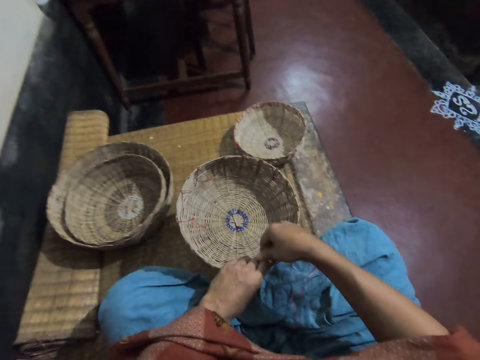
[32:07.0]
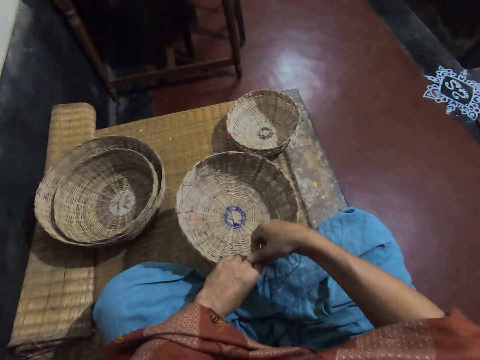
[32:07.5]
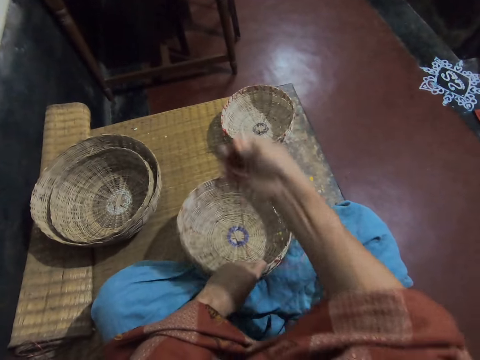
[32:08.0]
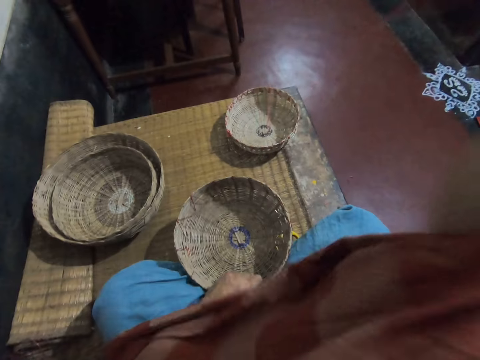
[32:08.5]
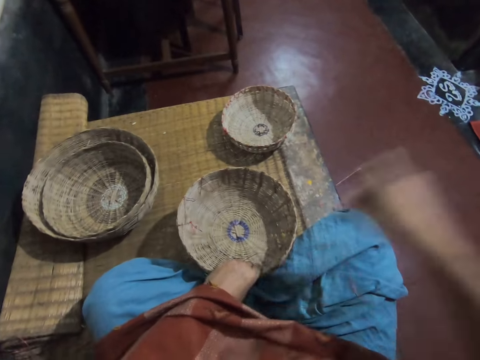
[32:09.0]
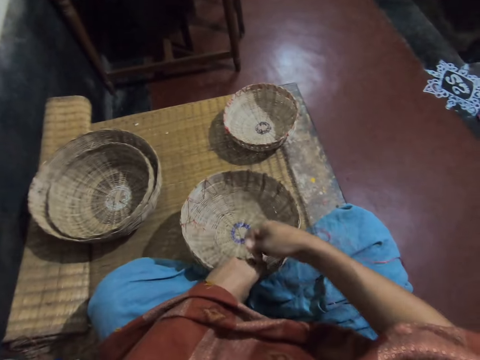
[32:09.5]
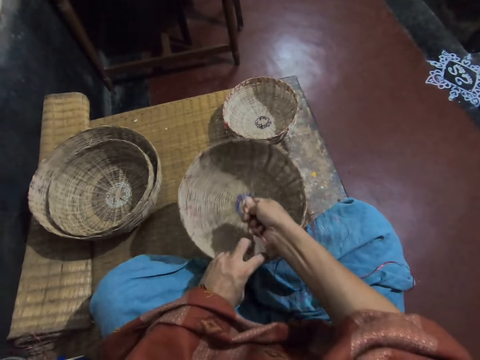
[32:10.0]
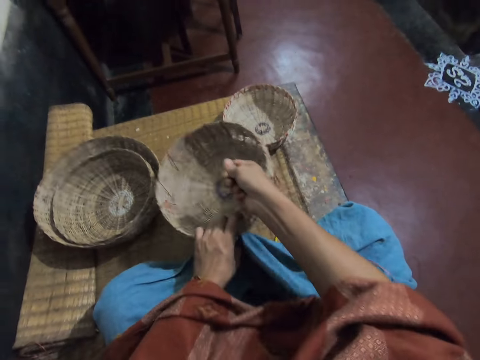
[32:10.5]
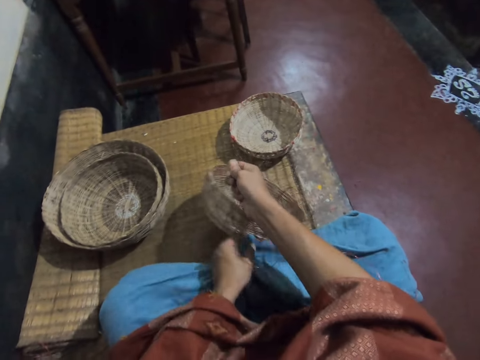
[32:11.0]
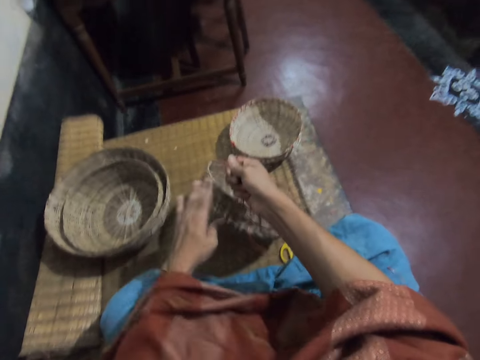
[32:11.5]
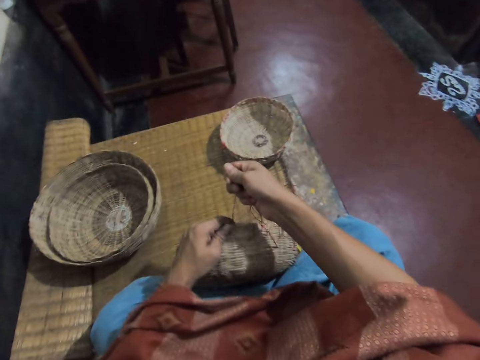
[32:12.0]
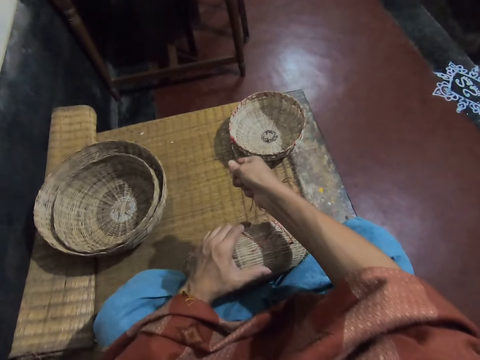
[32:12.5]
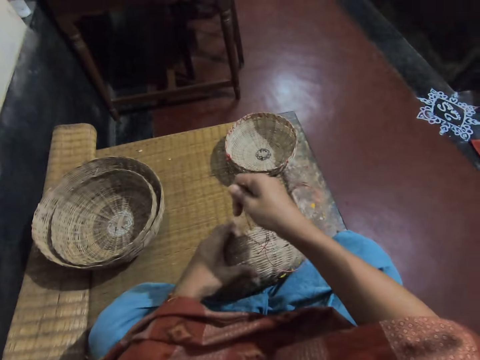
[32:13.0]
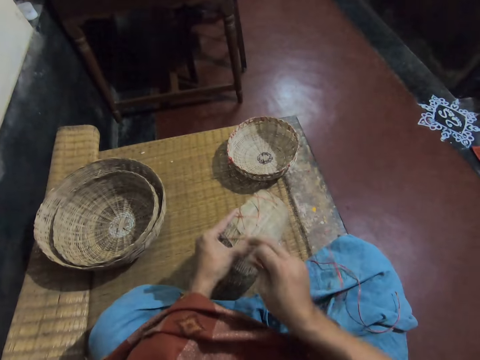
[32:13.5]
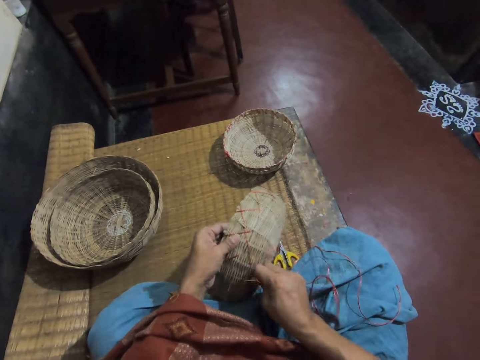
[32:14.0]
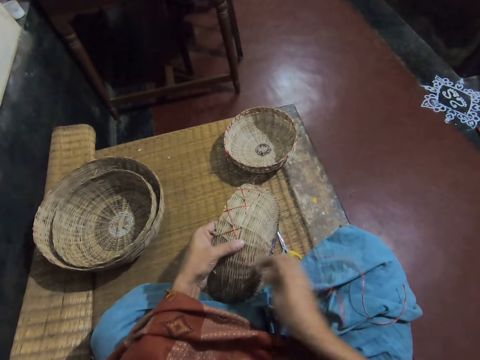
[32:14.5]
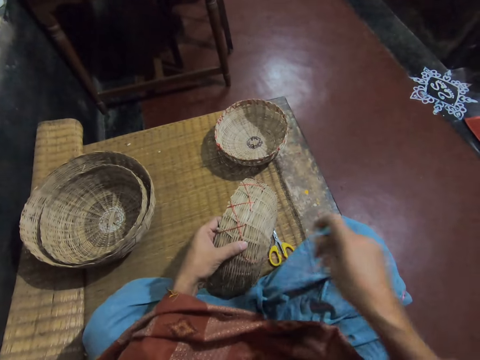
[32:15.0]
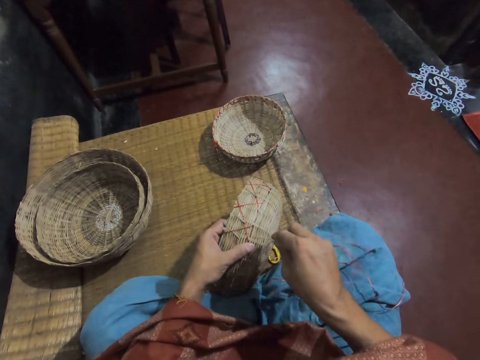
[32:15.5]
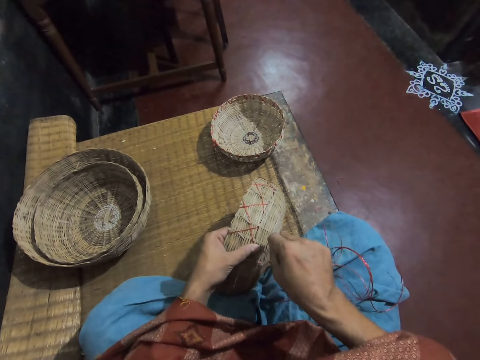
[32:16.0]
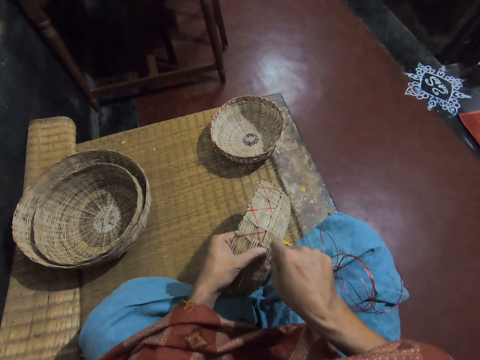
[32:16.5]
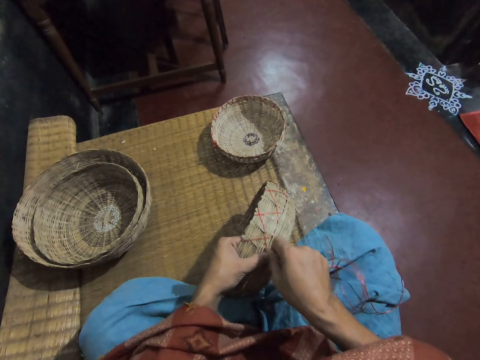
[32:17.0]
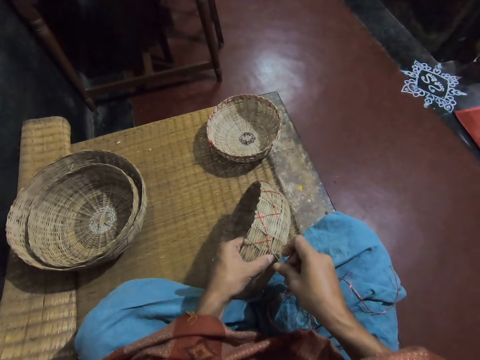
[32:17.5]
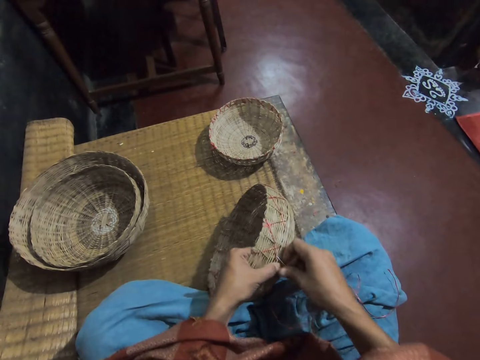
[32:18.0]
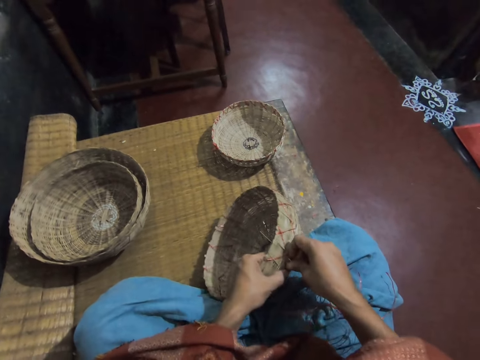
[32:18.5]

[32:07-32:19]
The camera wearer picks a thread. They pull the thread. They adjust a thread on the basket. They move the basket away. They pick a basket. They weave the basket.

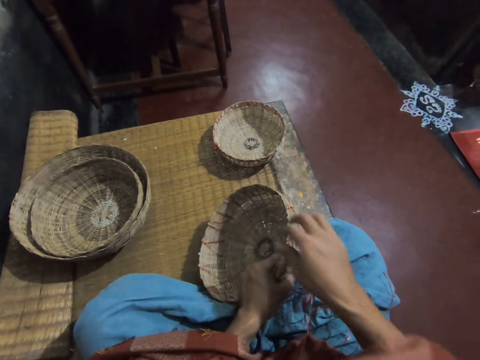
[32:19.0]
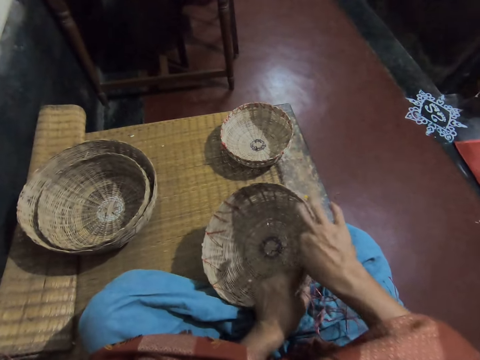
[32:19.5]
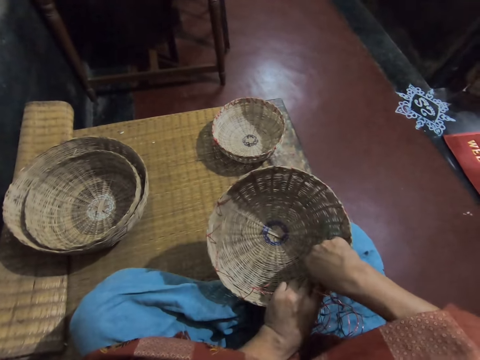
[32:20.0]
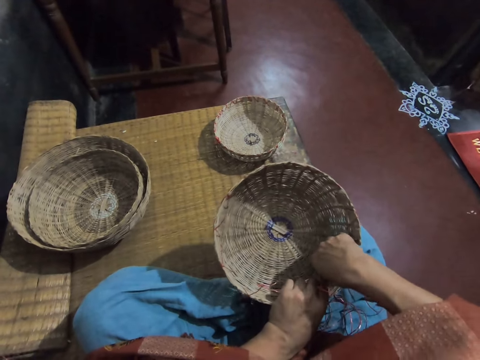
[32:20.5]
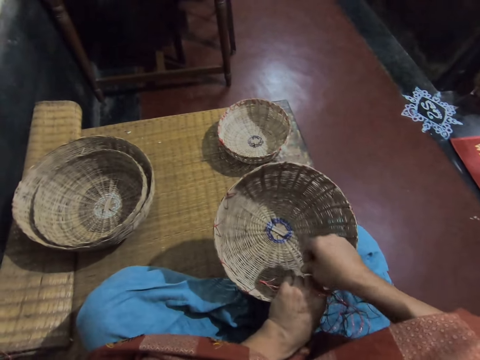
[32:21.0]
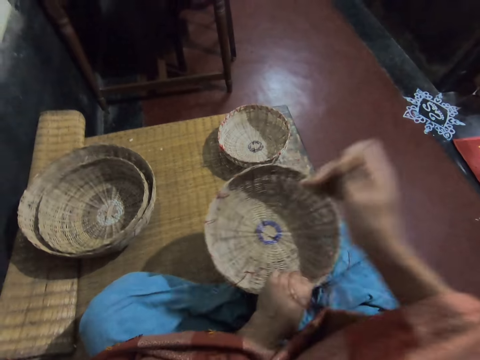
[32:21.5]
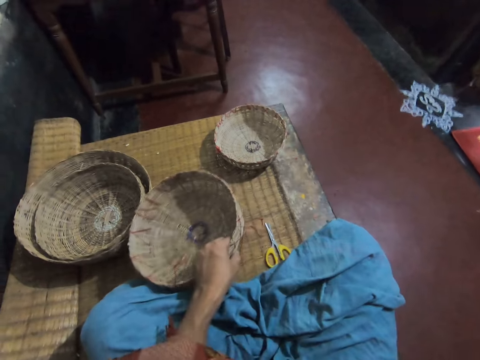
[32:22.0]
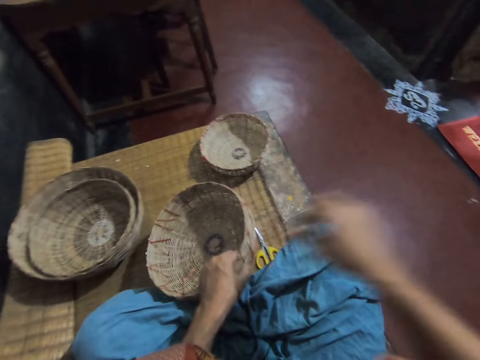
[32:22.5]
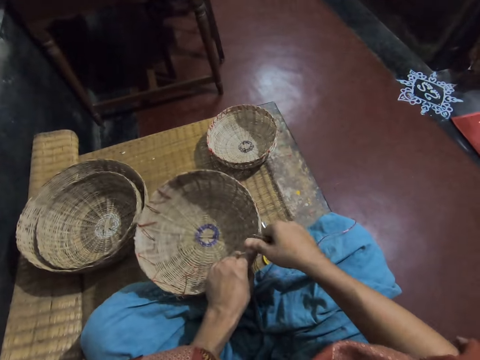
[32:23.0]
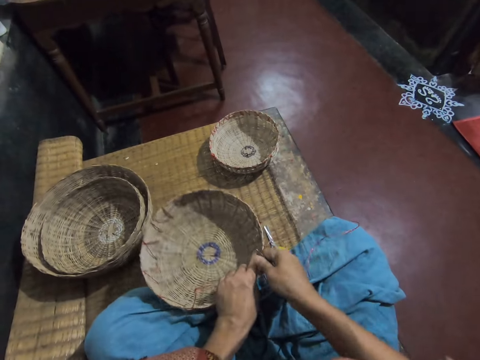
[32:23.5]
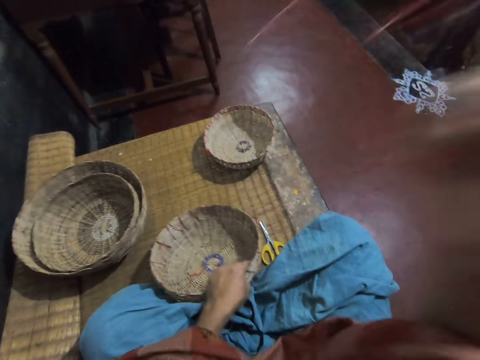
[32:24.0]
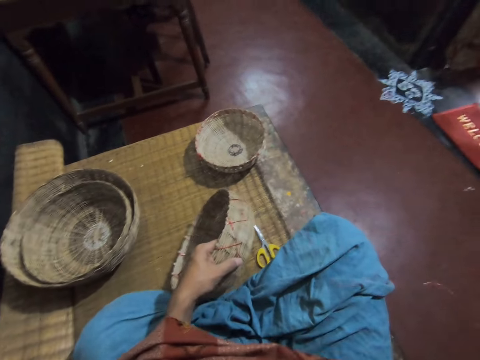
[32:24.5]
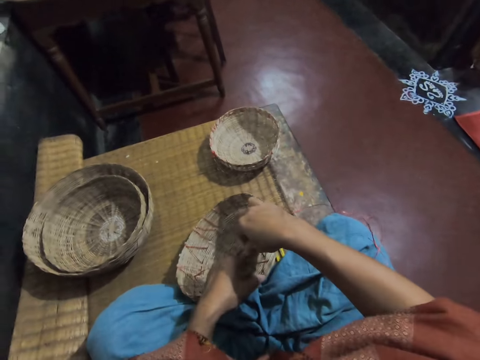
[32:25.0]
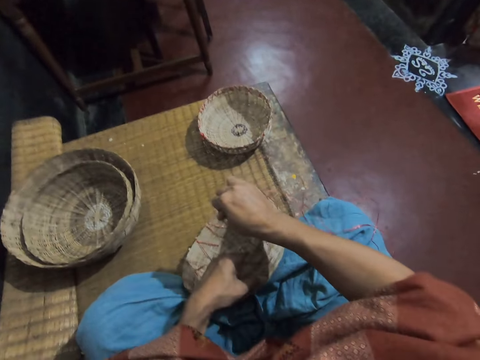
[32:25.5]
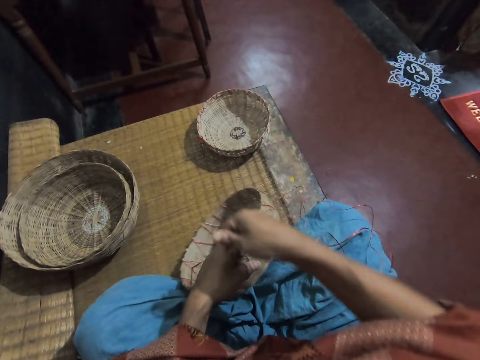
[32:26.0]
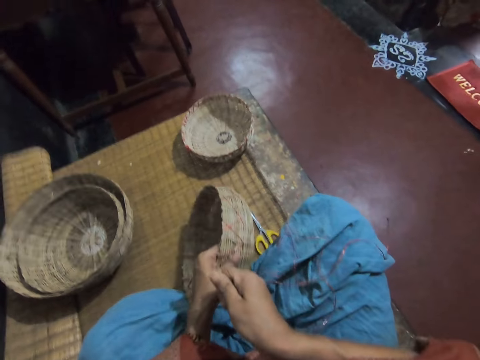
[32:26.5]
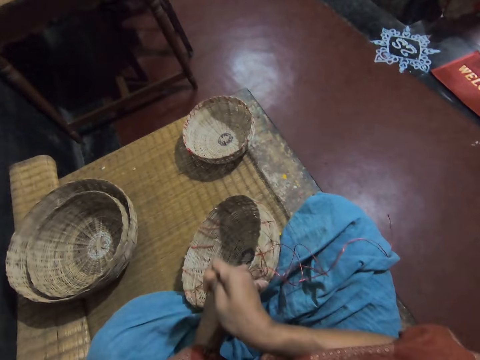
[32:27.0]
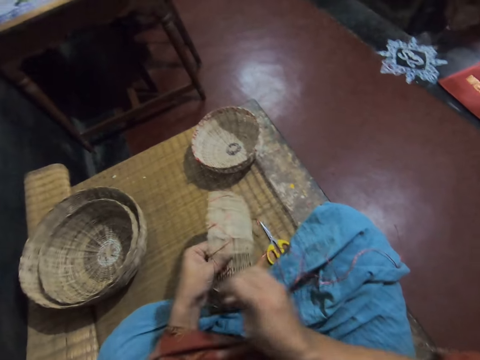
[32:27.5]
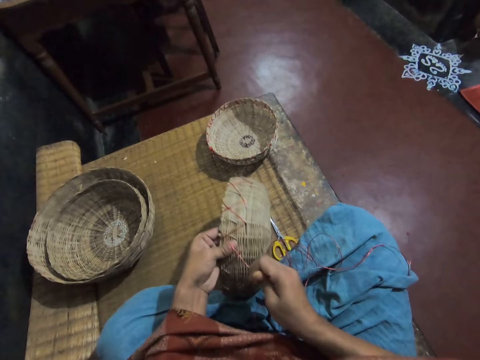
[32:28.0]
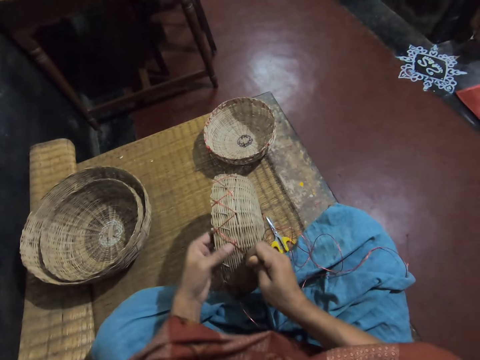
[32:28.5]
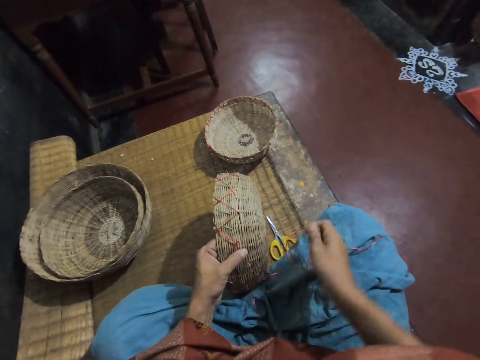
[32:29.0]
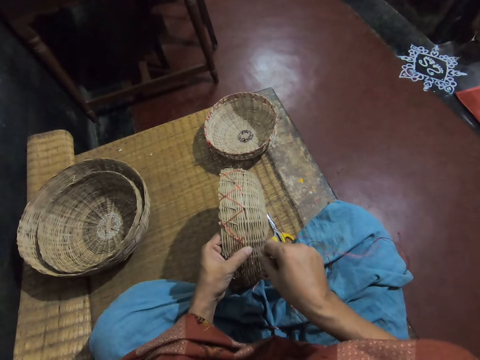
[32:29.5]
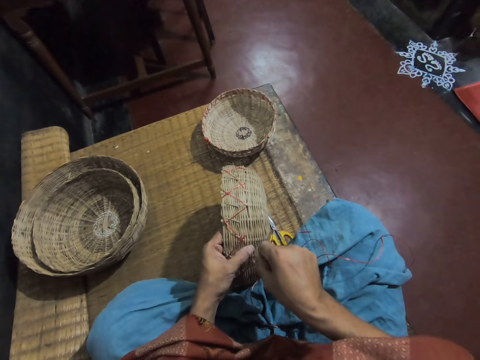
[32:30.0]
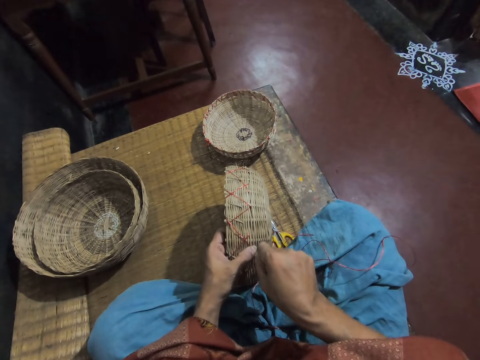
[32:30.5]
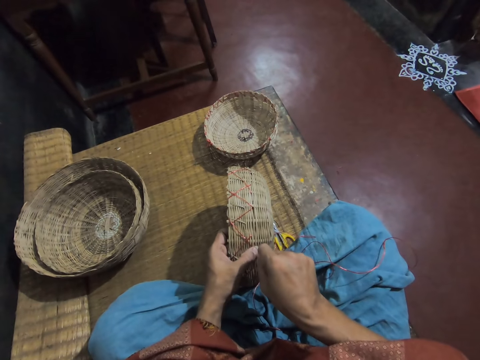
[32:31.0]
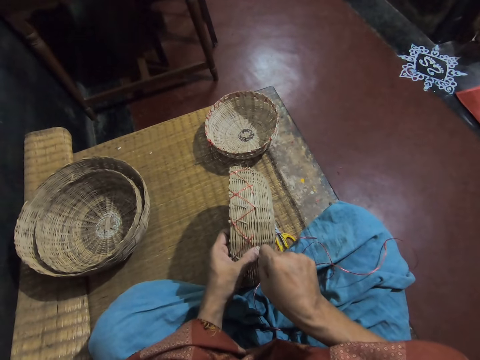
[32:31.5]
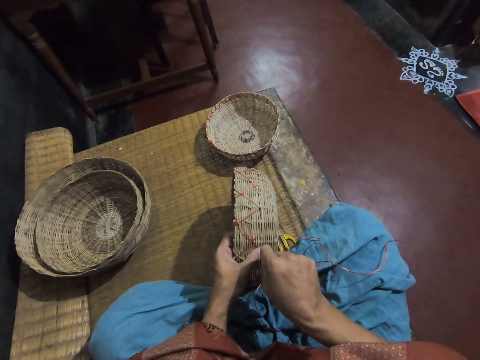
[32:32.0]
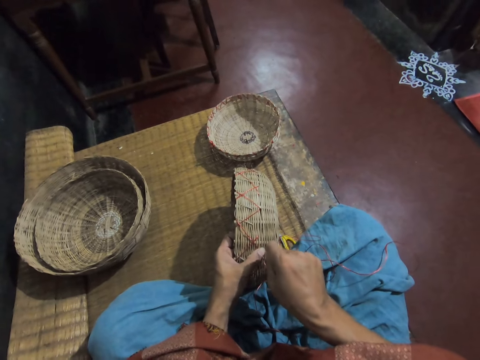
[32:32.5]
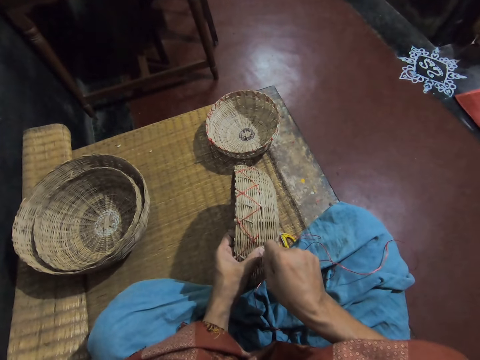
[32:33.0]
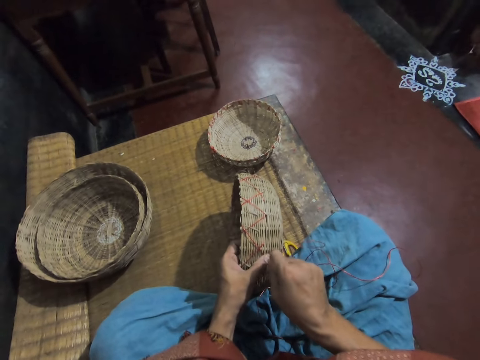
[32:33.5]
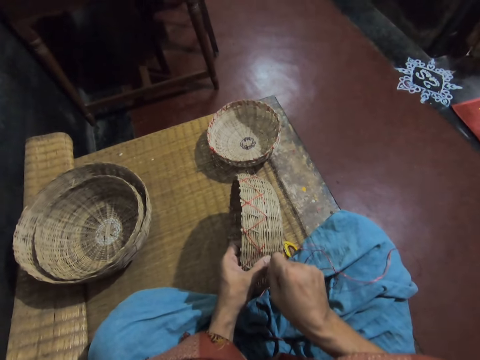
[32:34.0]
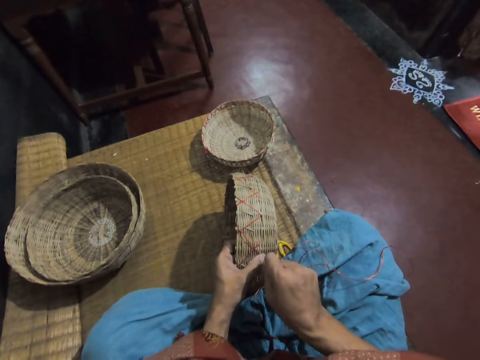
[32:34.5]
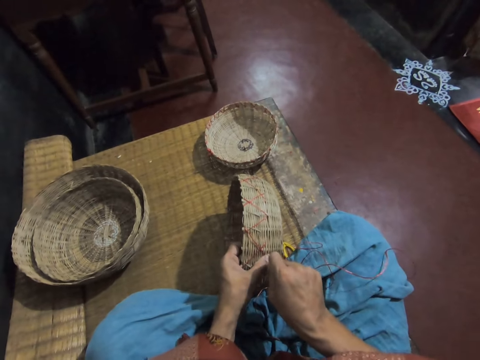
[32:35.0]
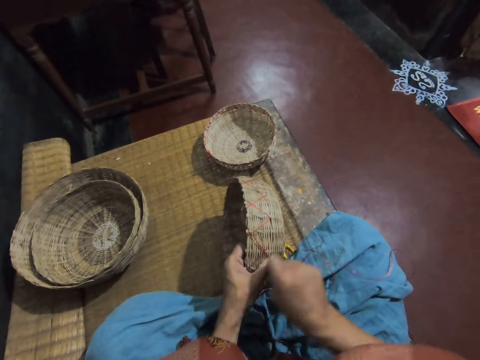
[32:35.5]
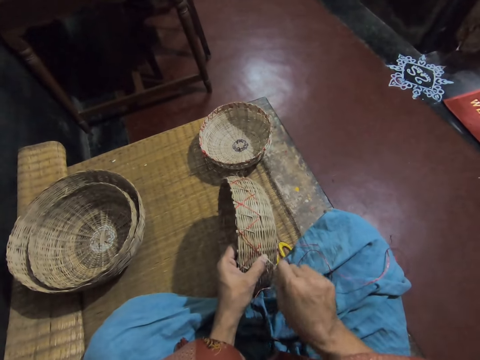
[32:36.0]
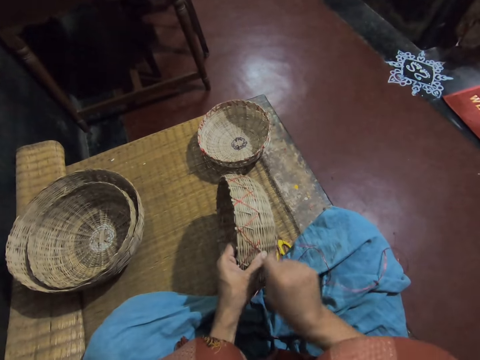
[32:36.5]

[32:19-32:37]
The camera wearer turns the basket. They pick a needle in the basket. They pull a thread. They pick a thread. They pull the thread on the basket. They adjust the thread on the basket. They weave the basket.
